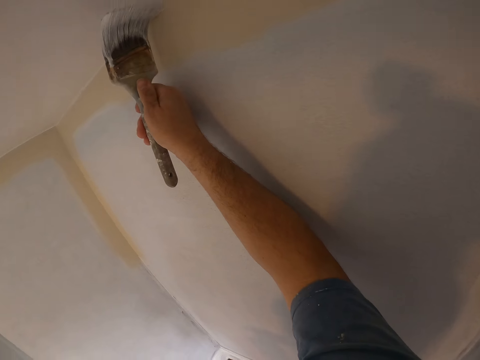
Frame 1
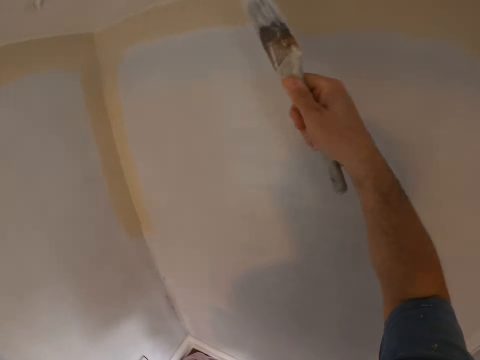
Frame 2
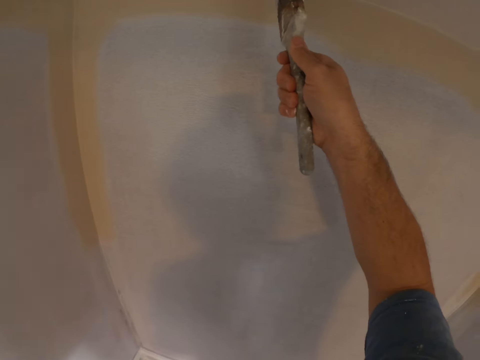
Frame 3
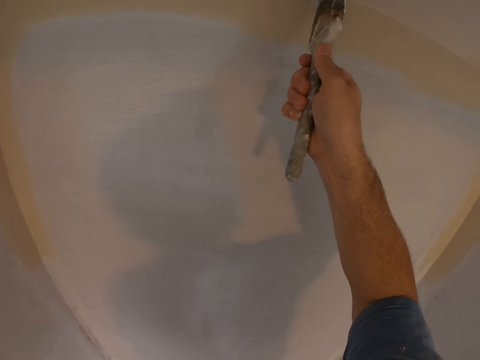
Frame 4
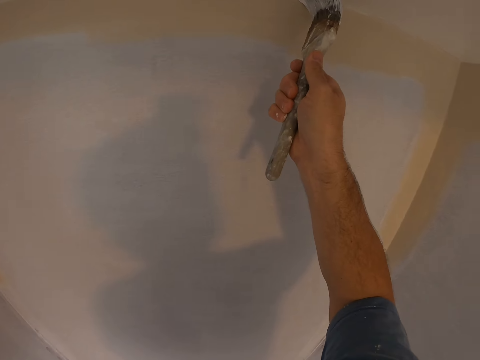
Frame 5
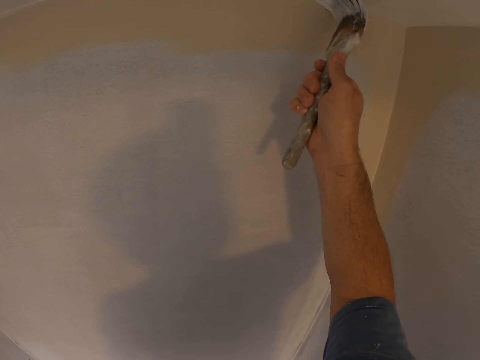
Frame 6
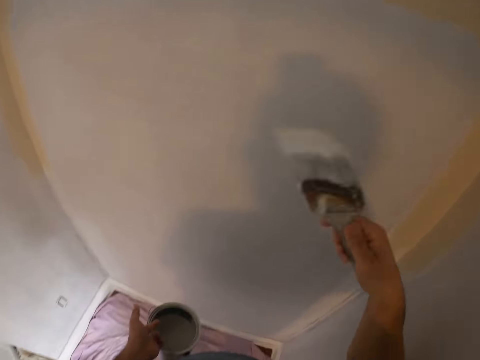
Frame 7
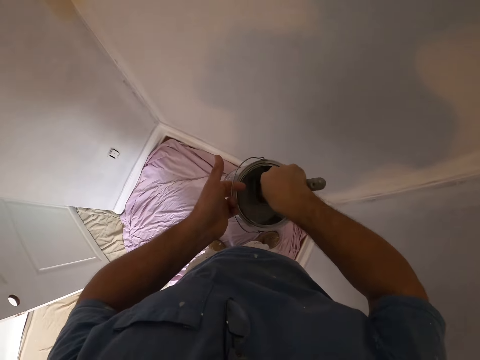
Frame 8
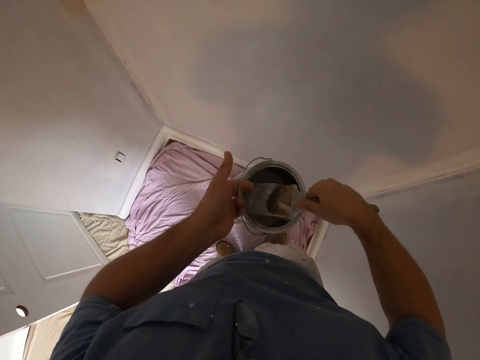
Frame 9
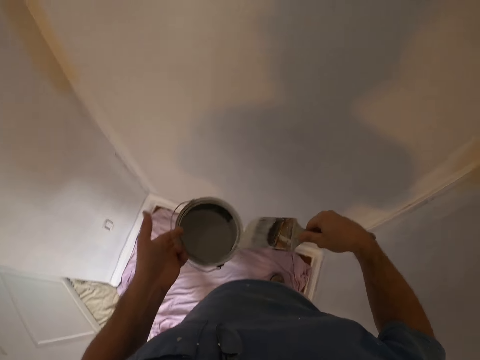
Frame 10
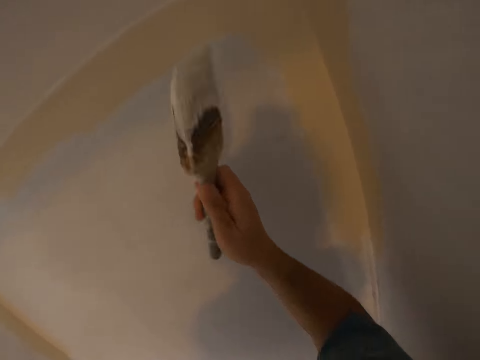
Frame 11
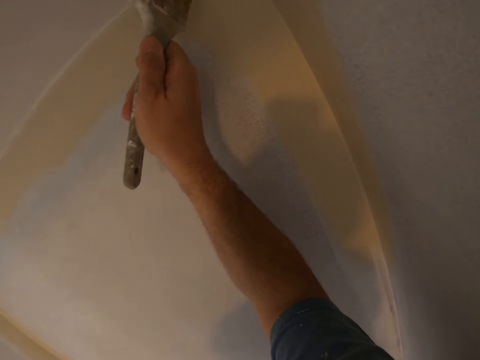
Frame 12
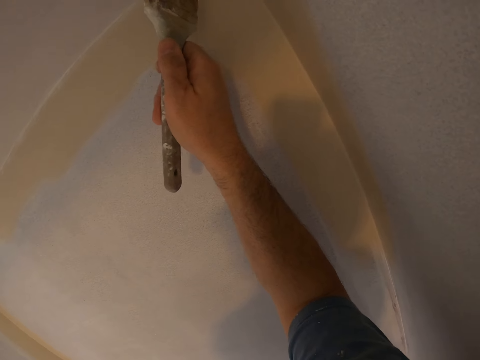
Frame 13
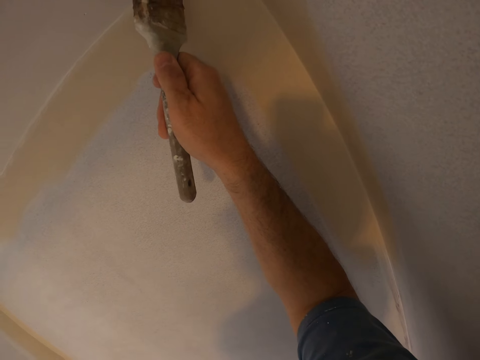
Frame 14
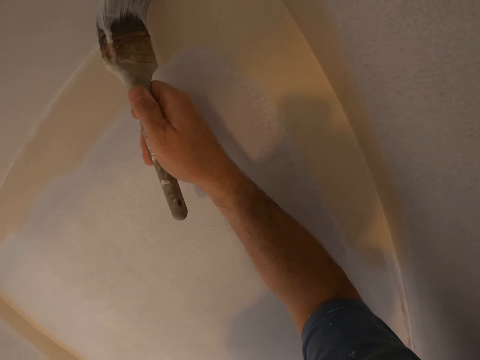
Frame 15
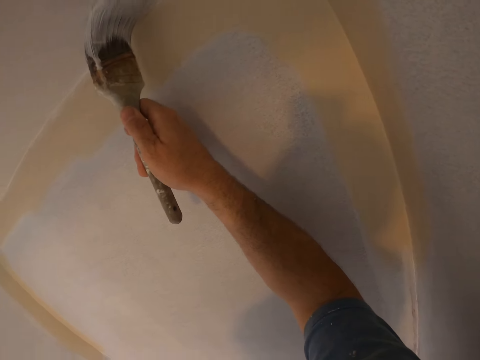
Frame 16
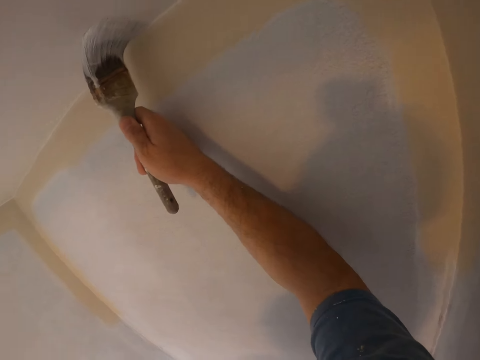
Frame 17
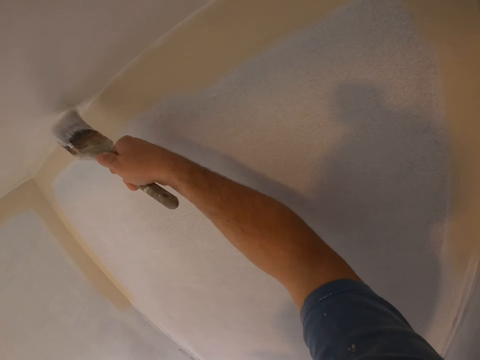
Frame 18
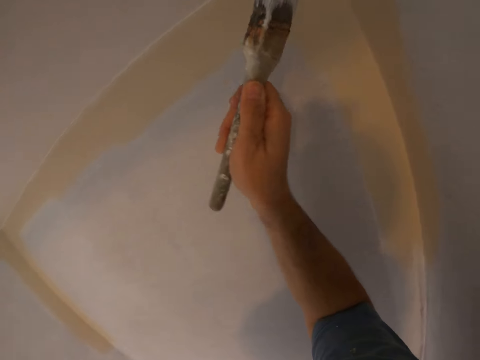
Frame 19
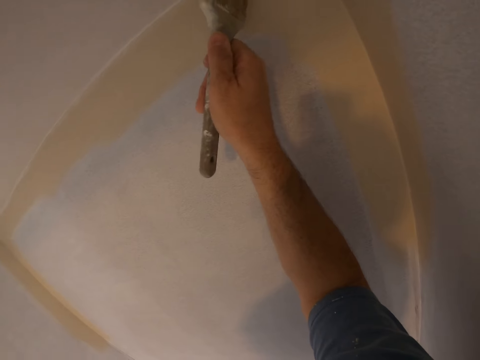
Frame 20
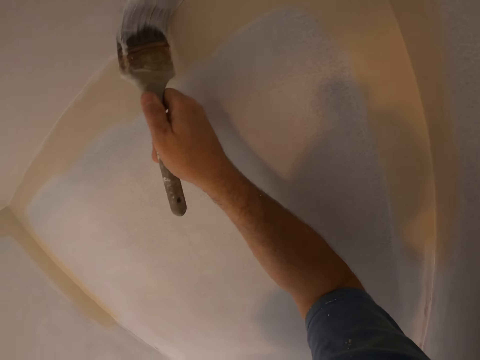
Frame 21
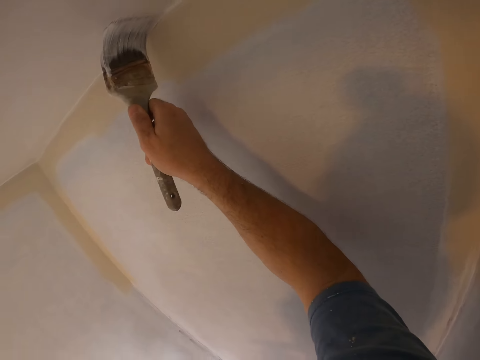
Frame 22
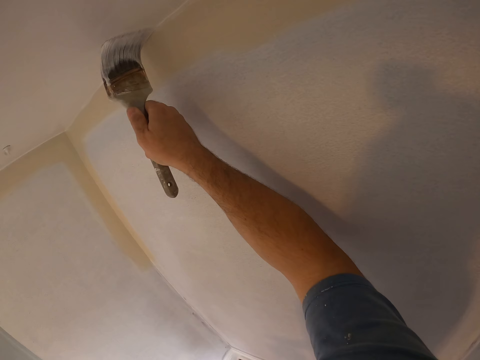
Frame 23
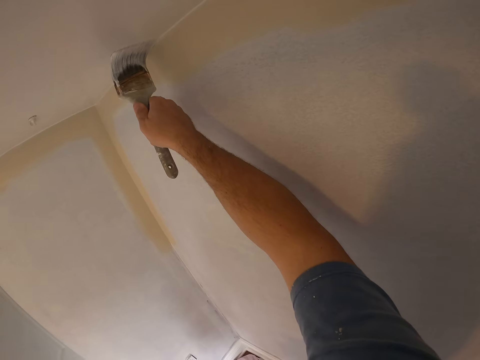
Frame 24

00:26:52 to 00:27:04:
The camera wearer dips the brush in the paint. They rub the brush on the container. They paint the ceiling.

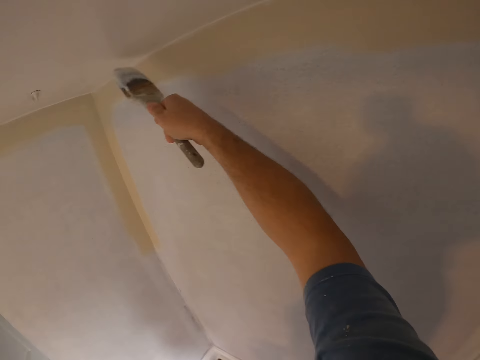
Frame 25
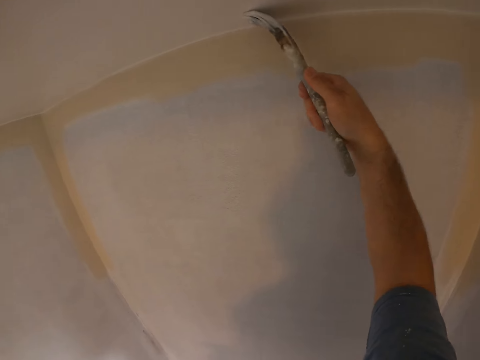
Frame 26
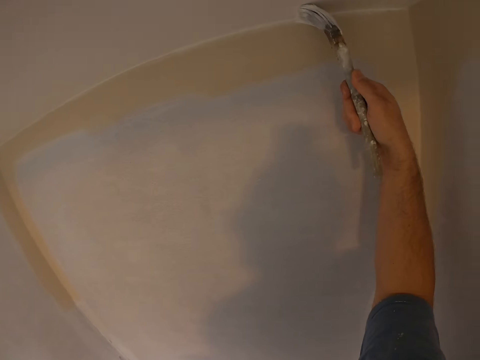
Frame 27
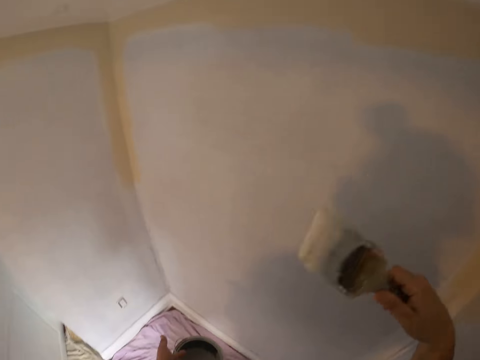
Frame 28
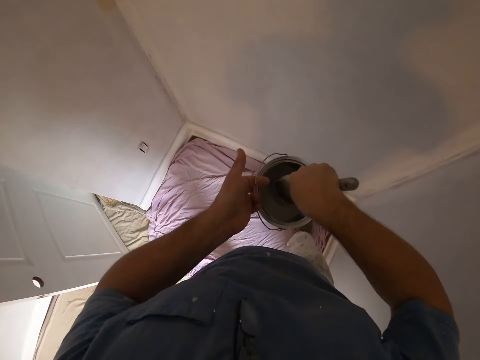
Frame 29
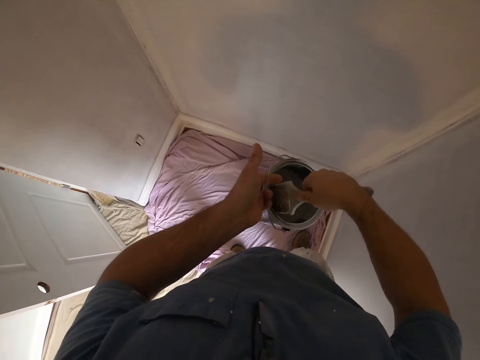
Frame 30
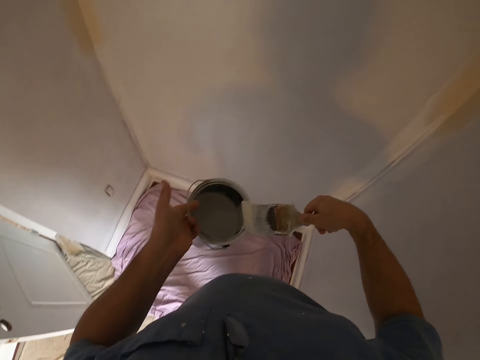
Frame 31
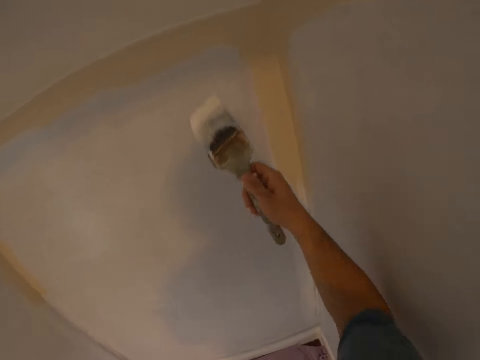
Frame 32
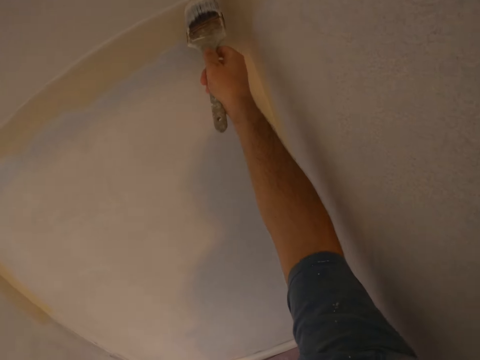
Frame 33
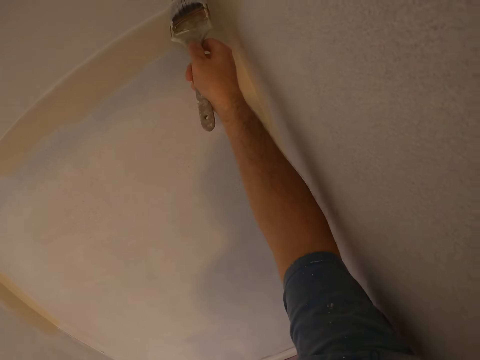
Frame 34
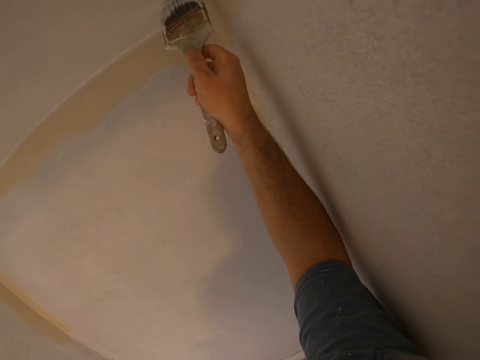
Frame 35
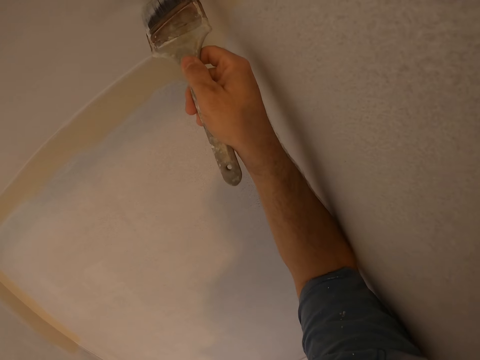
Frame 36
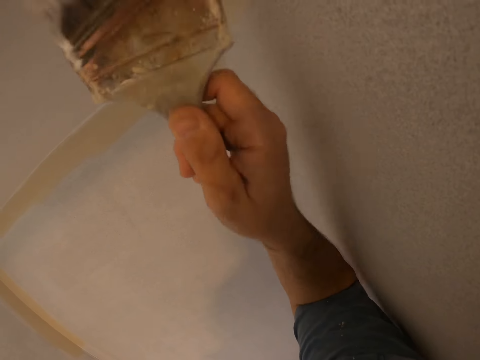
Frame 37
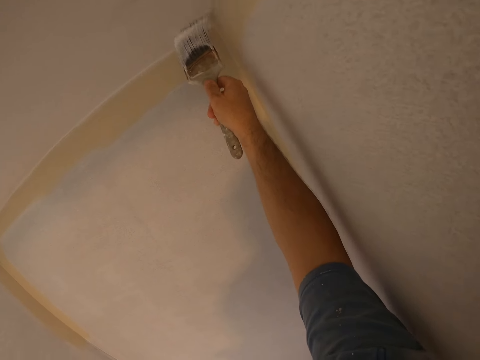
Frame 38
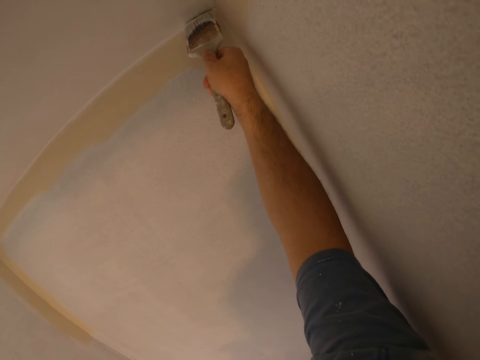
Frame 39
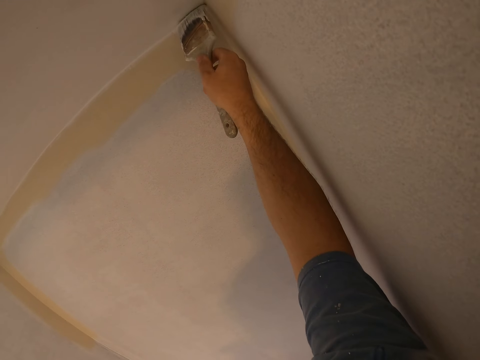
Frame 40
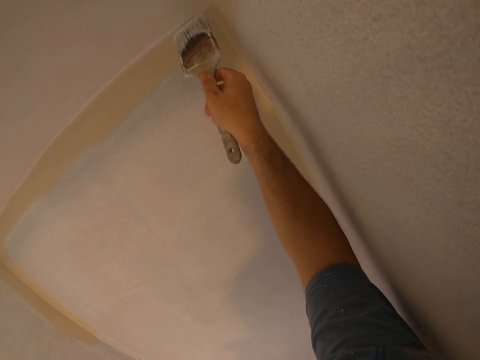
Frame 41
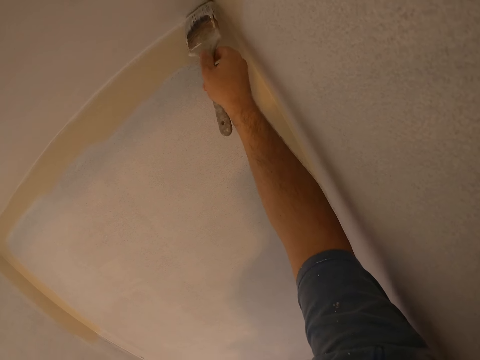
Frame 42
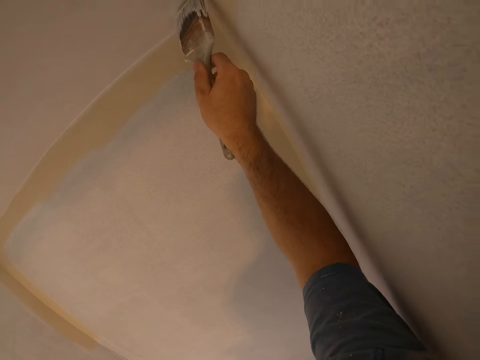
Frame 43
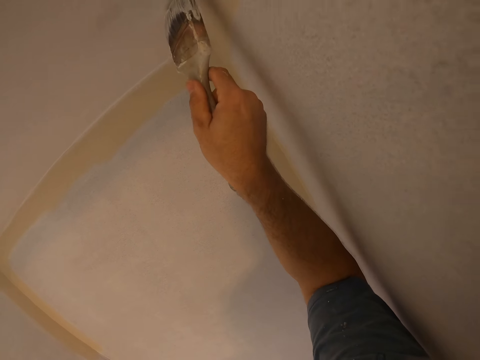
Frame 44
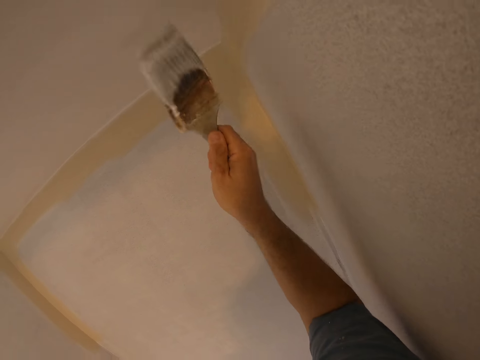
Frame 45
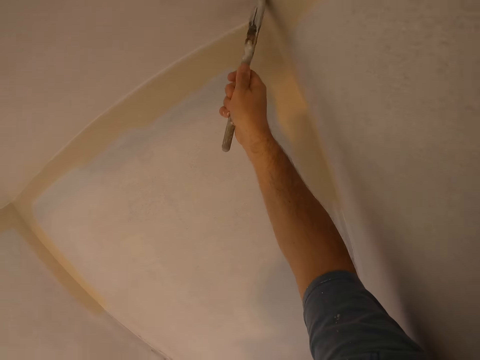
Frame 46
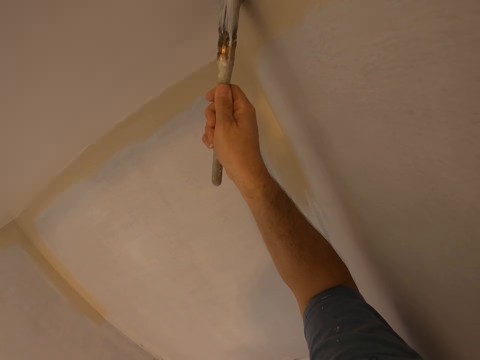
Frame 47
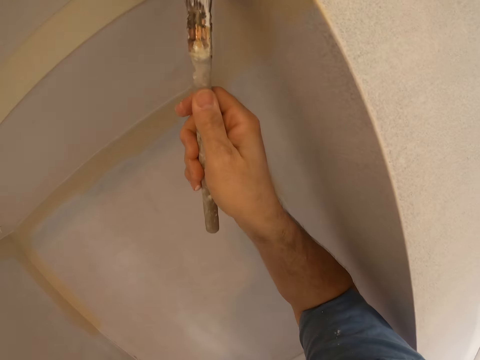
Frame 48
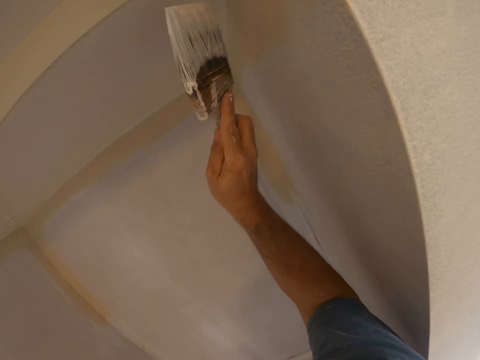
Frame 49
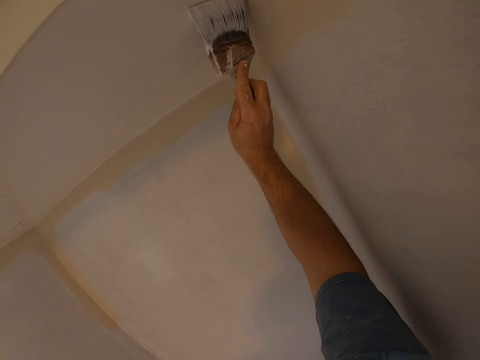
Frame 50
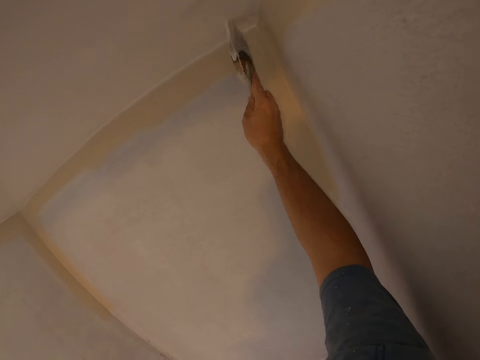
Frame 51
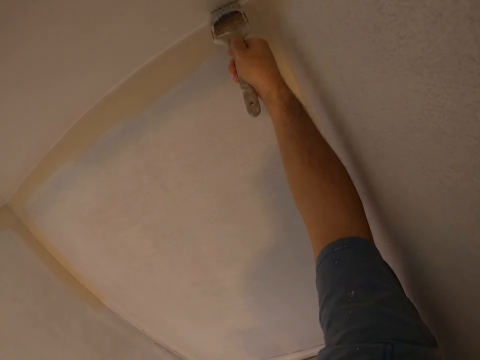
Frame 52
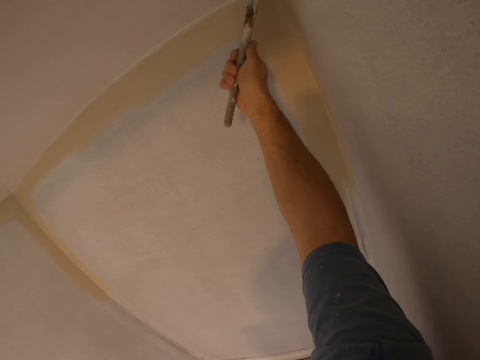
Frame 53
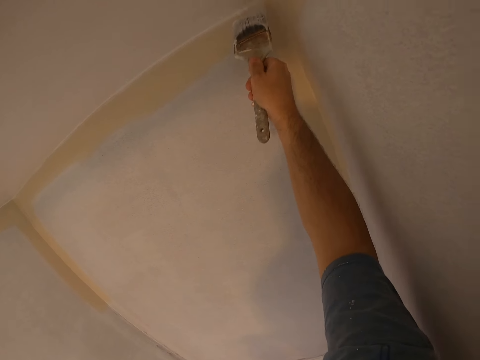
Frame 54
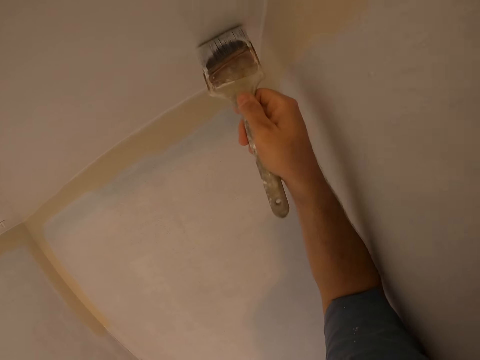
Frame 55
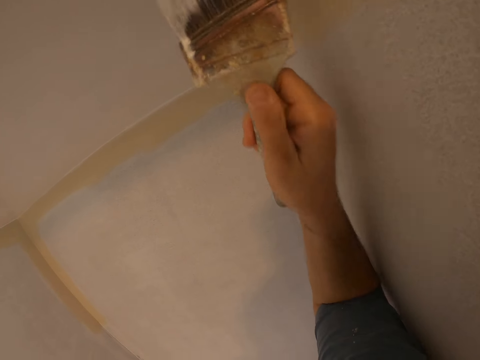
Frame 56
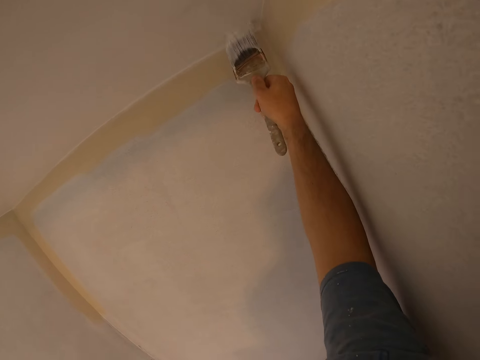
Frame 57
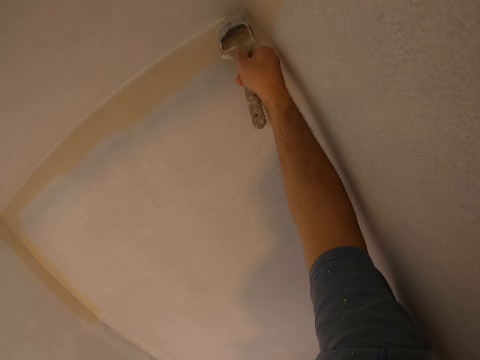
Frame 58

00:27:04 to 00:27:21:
The camera wearer dips the brush in the paint. They rub the brush on the container. They paint the ceiling.
